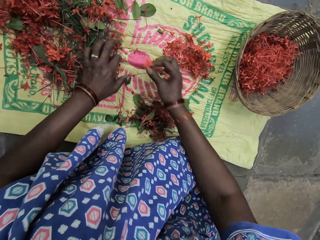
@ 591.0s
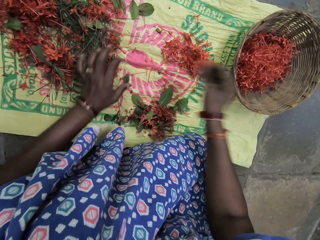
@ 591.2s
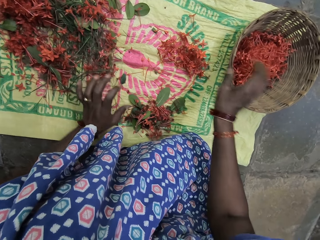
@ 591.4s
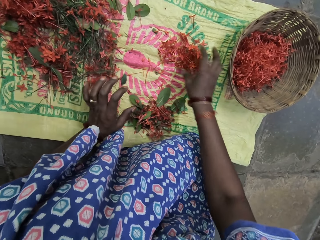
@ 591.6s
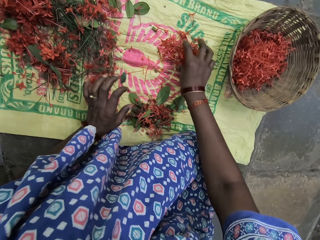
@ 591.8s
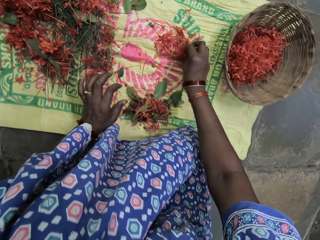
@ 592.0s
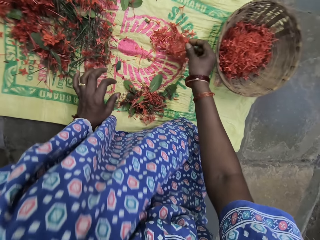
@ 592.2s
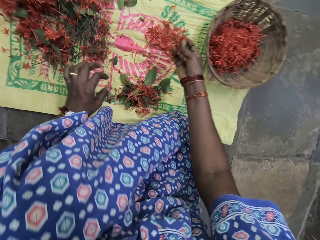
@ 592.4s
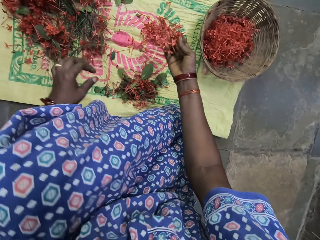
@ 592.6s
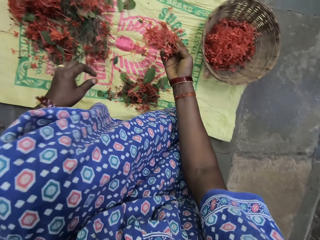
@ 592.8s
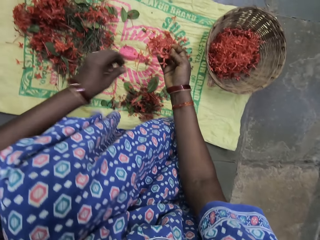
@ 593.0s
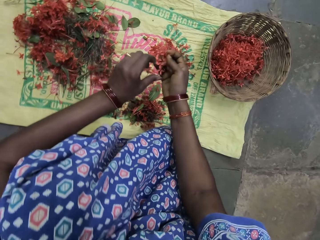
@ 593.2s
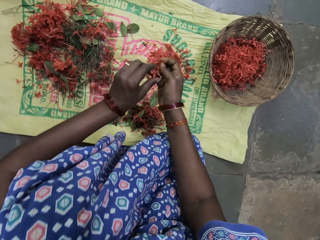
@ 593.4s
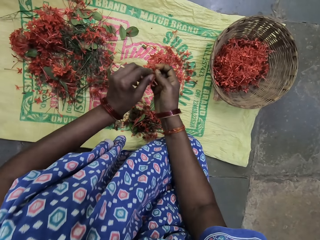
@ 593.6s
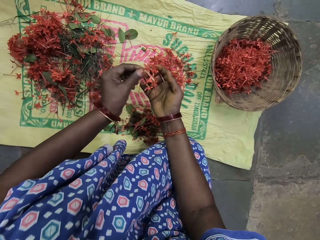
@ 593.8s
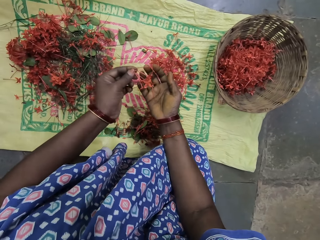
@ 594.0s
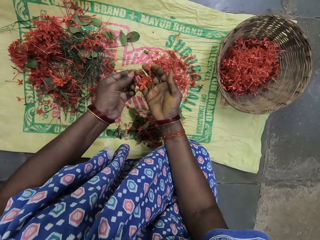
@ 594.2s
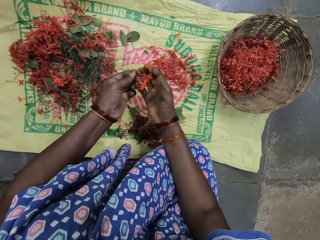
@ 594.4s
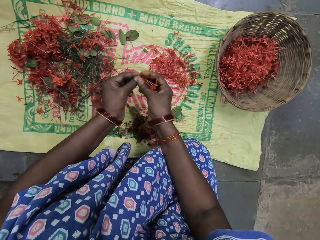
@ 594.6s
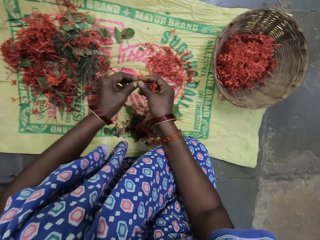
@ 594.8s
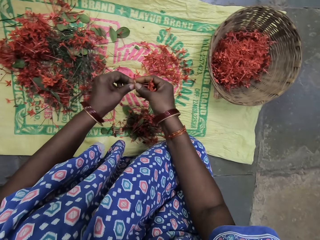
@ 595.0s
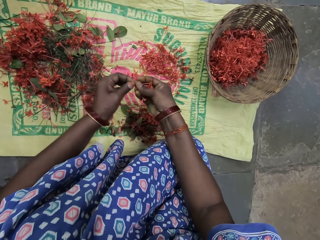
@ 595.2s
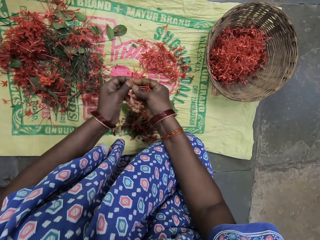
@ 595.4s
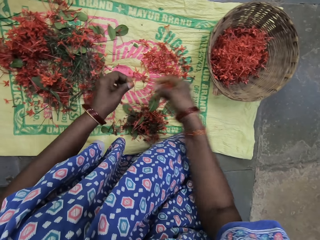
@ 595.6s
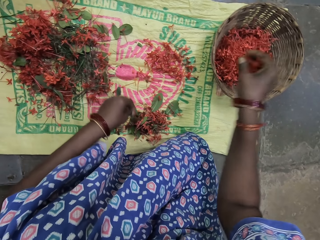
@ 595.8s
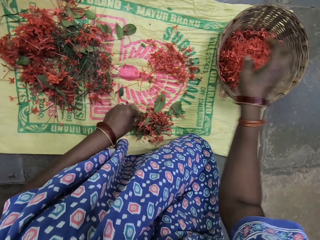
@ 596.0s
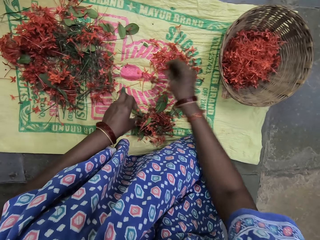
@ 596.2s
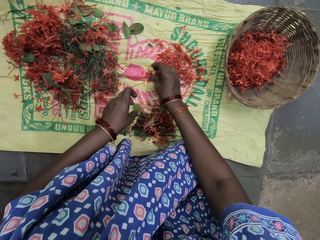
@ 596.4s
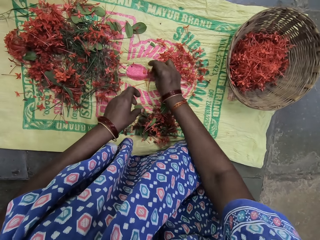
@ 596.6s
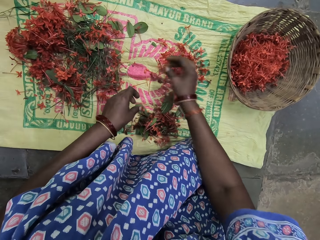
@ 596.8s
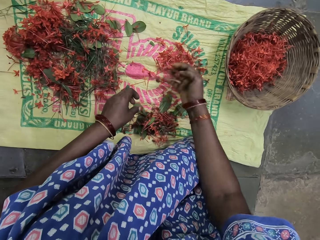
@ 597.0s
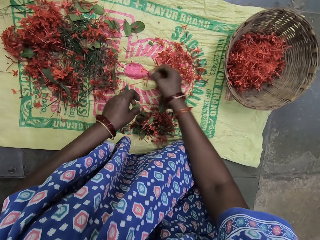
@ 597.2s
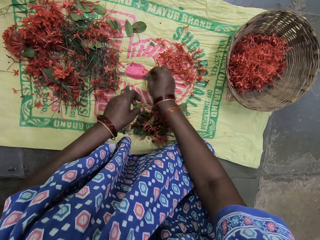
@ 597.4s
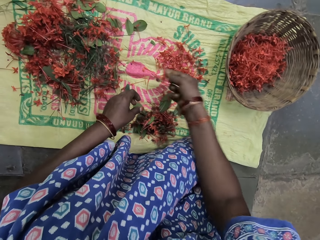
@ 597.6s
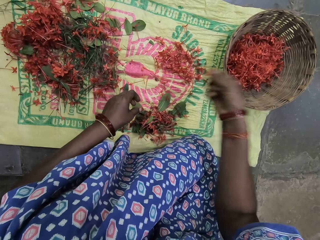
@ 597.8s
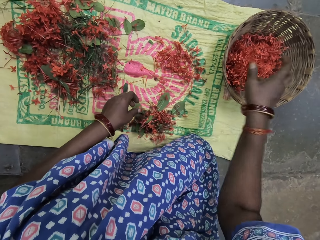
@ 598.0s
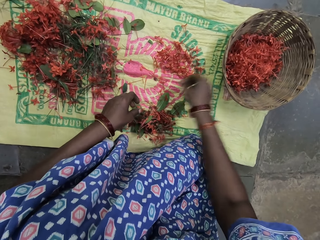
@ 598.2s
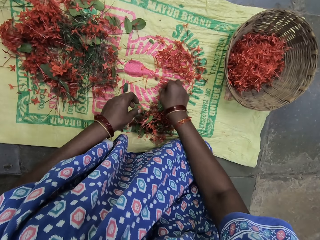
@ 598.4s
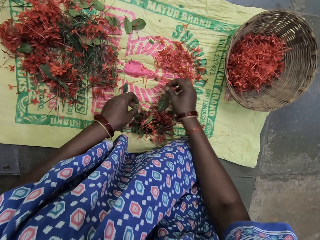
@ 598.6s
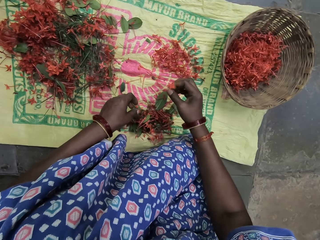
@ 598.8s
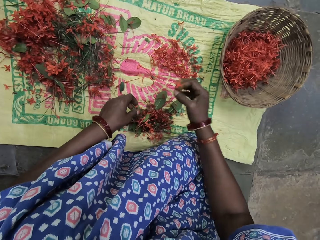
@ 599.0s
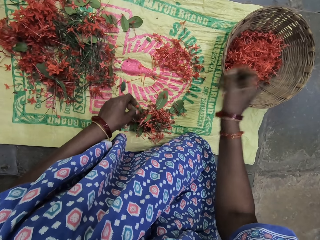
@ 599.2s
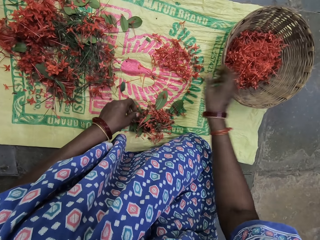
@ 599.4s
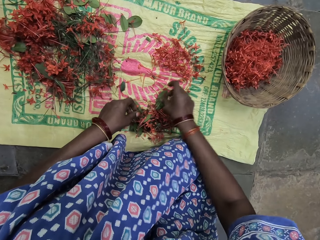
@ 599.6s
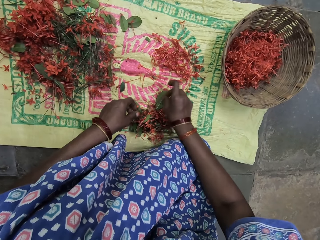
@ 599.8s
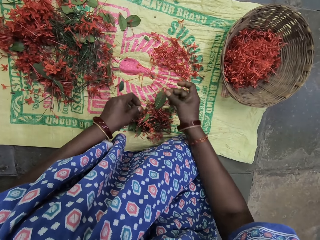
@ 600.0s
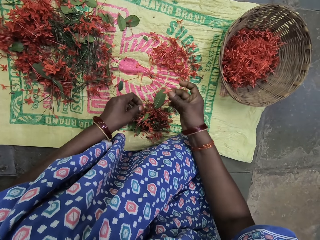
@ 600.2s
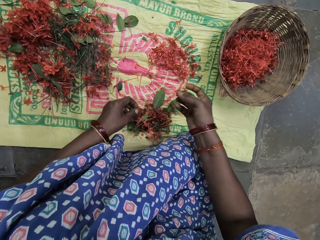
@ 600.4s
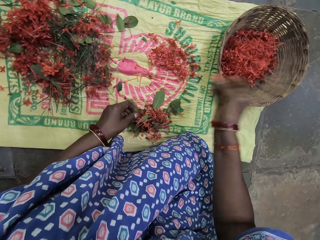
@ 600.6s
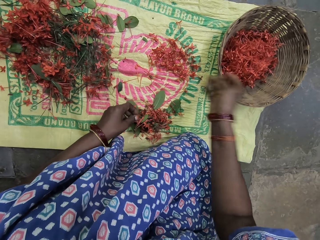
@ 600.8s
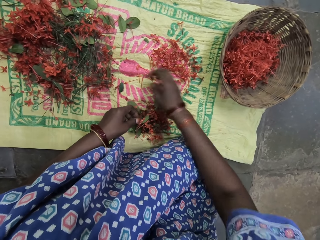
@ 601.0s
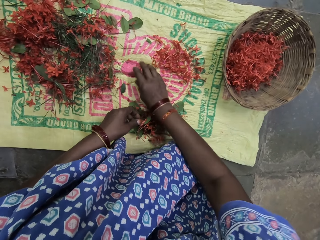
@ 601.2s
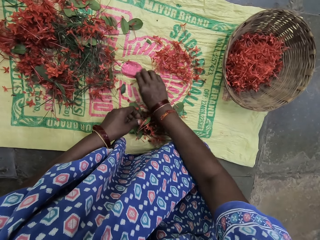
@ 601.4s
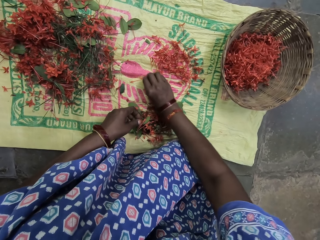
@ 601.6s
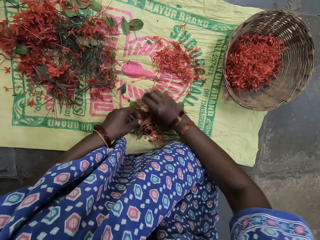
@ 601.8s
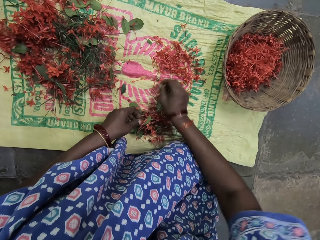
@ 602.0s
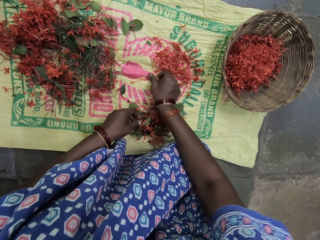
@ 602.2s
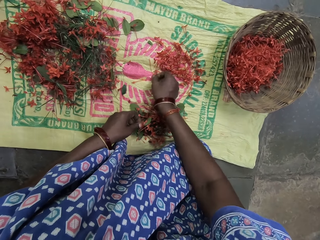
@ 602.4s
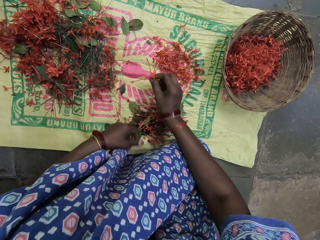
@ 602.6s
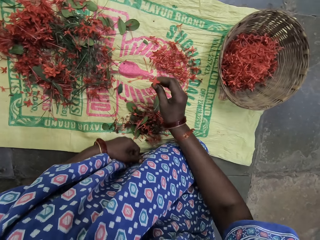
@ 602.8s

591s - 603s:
The camera wearer picks up the filament of a flower from the sack. She puts the filament of the flower inside the basket. She picks up the filaments of a flower from the sack. She stares at the filaments of the flower in her hands. She cuts the stalks from the filaments of the flower with hands. She puts the filaments of the flower inside the basket. She picks up the filaments of a flower from the sack. She puts the filaments of the flower inside the basket. She picks up the filament of a flower from the sack. She puts the filament of the flower inside the basket. She picks up the filament of a flower from the sack. She puts the filament of the flower inside the basket. She moves the flower stalks on the sack. She picks up the filament of a flower from the sack.

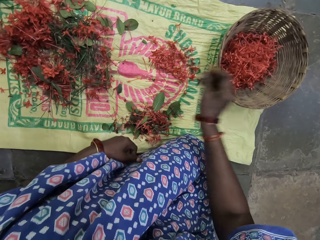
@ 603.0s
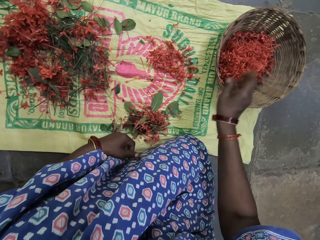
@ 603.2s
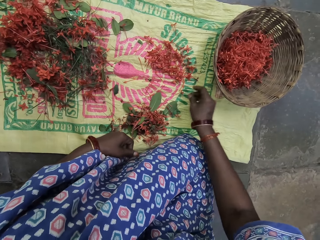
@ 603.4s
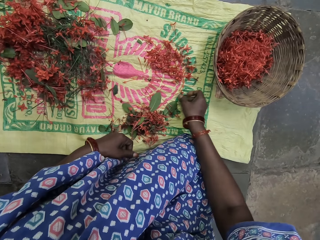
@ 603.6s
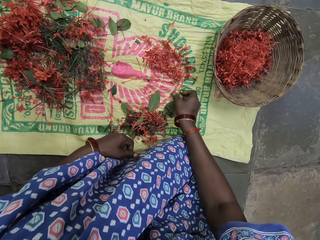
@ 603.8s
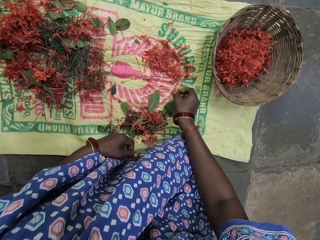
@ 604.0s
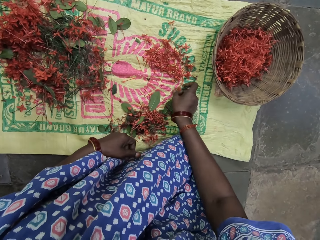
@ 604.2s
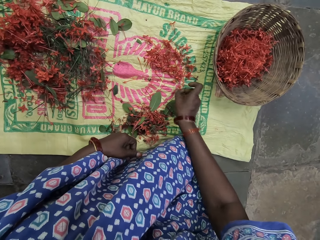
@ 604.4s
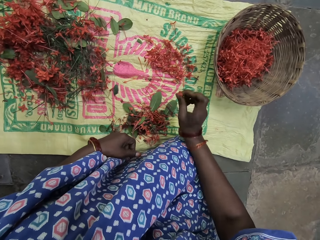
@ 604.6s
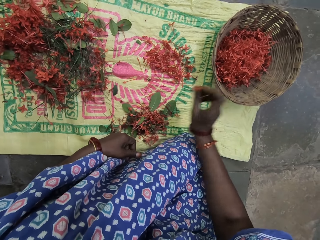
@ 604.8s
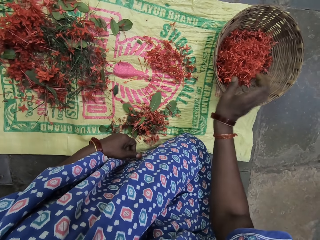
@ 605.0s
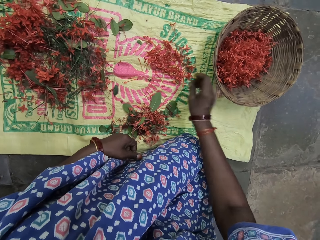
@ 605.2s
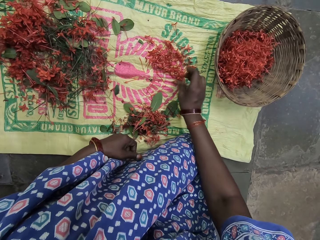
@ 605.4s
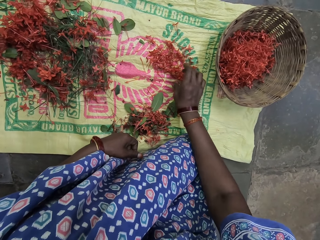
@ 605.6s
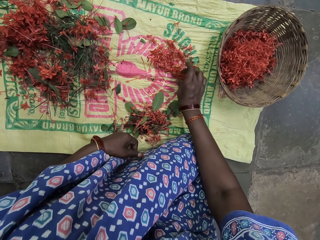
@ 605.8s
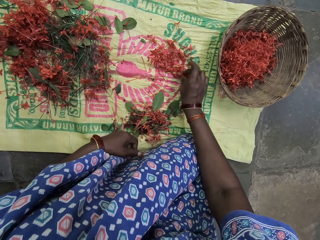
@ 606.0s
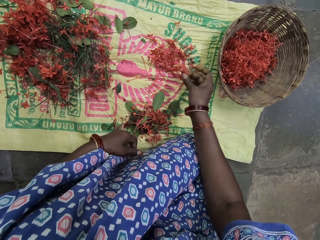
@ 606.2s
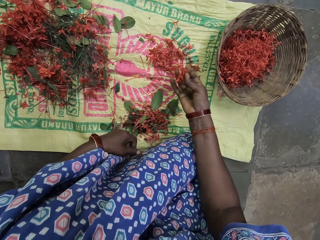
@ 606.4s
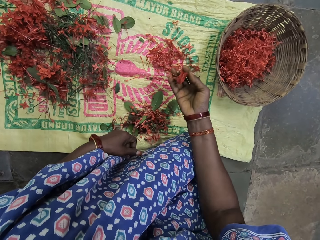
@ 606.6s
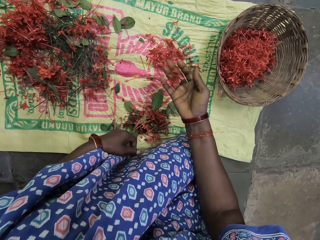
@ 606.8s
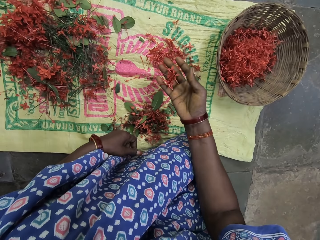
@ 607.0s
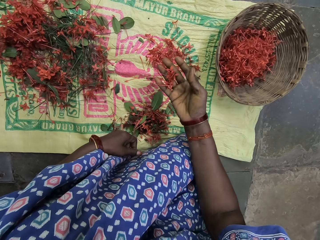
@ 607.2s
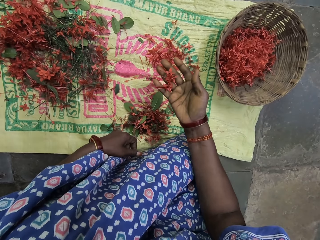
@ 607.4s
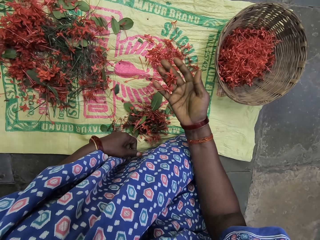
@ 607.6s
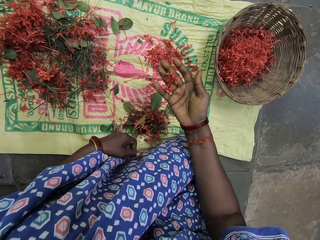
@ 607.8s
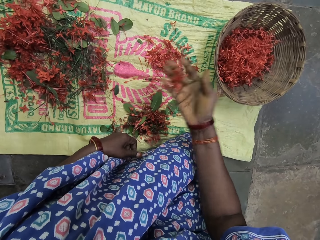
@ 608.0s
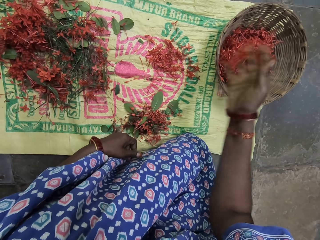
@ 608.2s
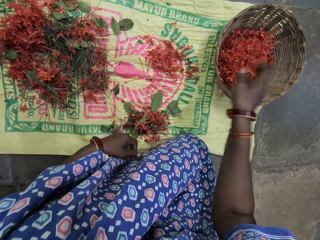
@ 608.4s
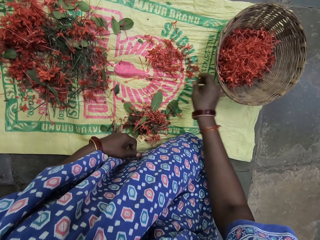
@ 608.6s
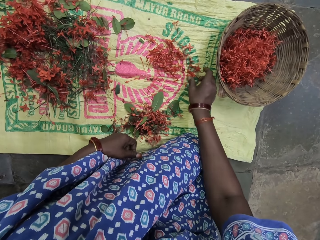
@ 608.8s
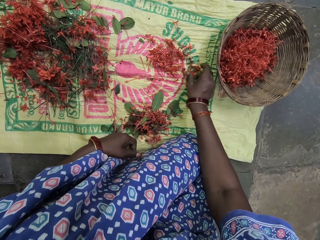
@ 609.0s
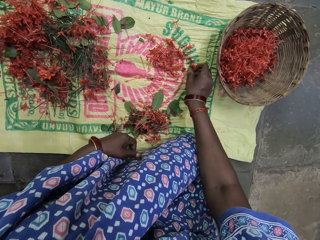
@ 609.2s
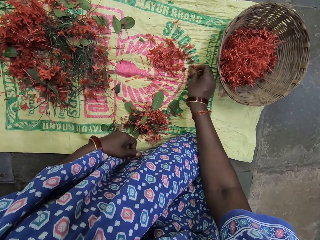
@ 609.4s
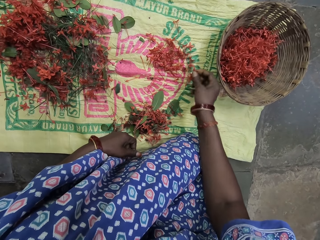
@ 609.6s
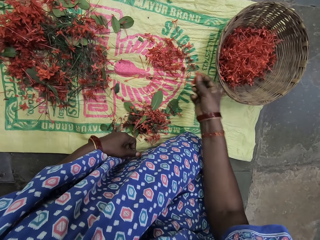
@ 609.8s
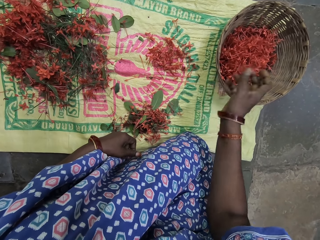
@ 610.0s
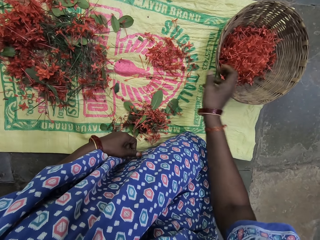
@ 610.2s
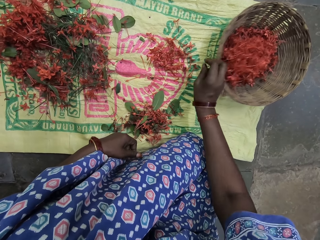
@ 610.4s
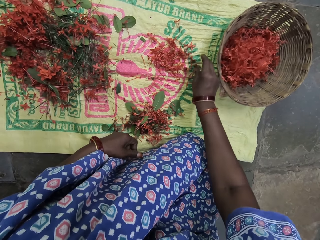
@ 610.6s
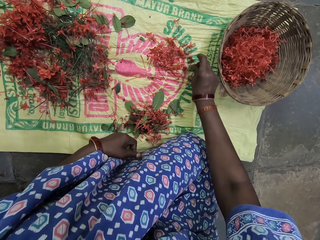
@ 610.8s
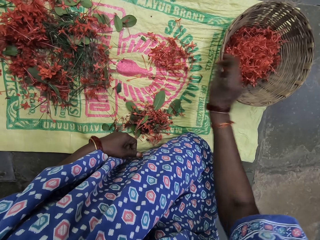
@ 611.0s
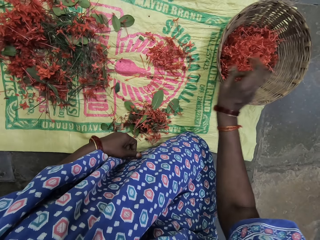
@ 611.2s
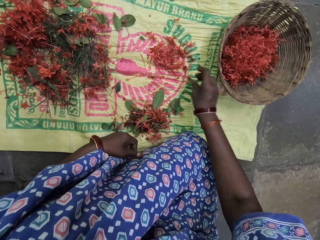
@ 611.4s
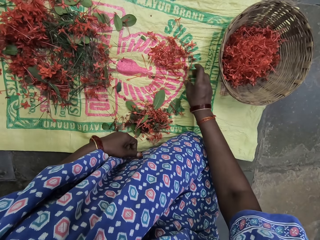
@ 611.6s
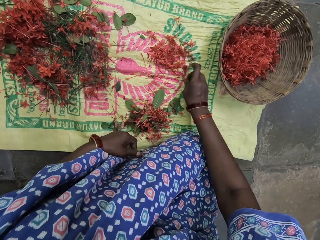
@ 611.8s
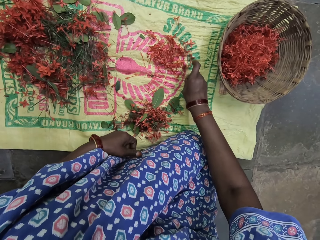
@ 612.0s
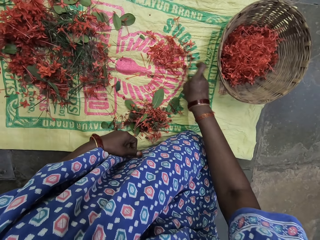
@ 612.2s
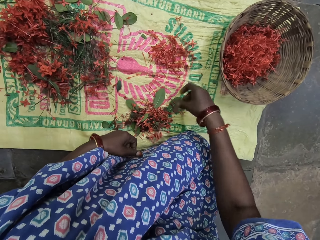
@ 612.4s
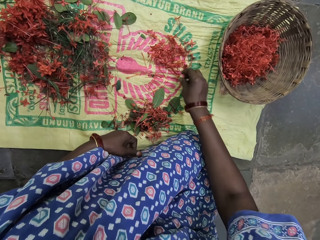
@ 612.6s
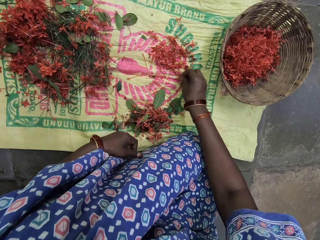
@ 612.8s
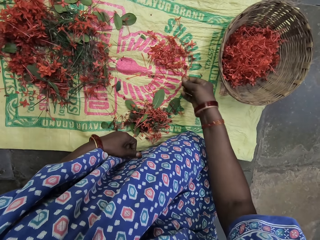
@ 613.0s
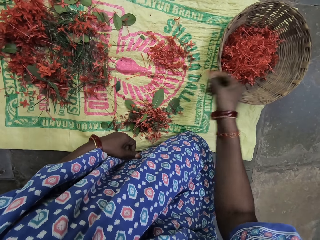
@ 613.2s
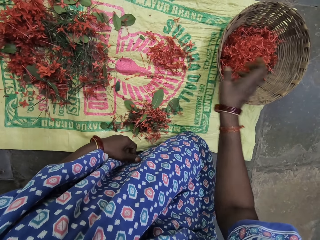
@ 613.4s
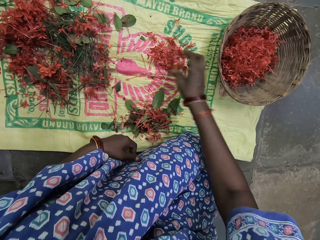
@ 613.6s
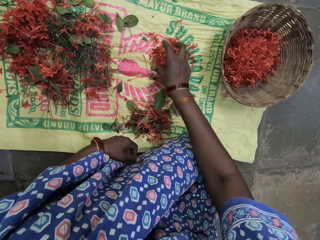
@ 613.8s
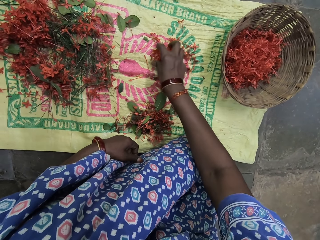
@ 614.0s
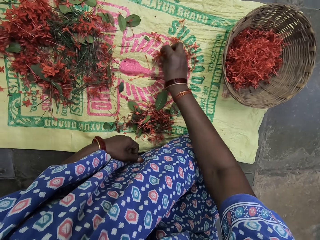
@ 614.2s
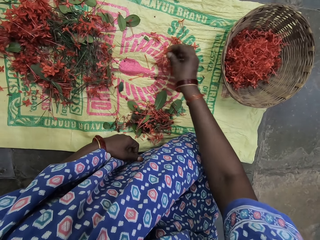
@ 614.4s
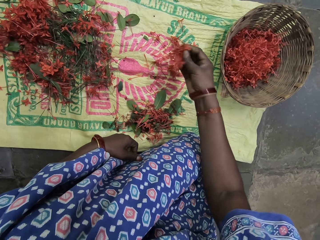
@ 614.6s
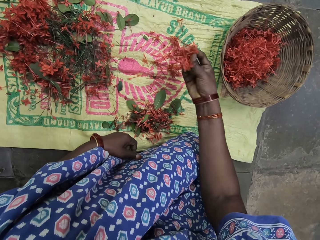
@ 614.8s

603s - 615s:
The camera wearer puts the filament of a flower inside the basket. She picks up the filament of a flower from the sack. She puts the filament of the flower inside the basket. She picks up the filaments of a flower from the sack. She stares at the filaments of the flower in her hand. She puts the filaments of the flower inside the basket. She picks up the filaments of a flower from the sack. She puts the filaments of the flower inside the basket. She picks up the filament of a flower from the sack. She puts the filament of the flower inside the basket. She moves the flower stalk on the sack. She picks up the filament of a flower from the sack. She puts the filament of the flower inside the basket. She picks up the filaments of a flower from the sack.
